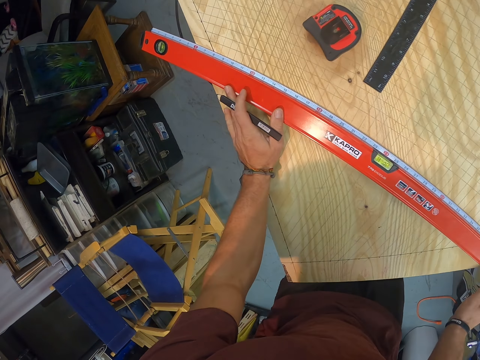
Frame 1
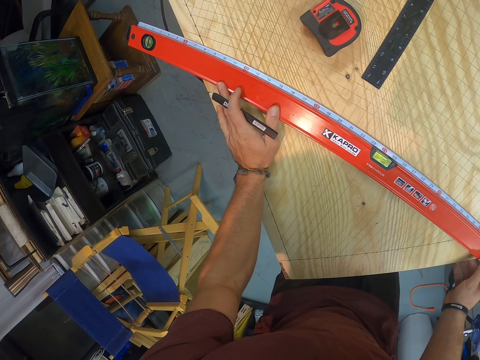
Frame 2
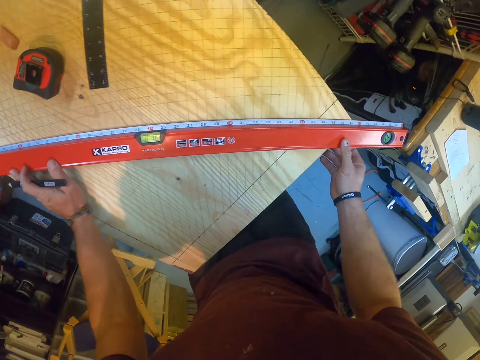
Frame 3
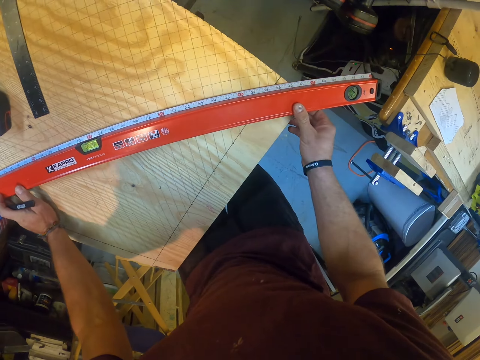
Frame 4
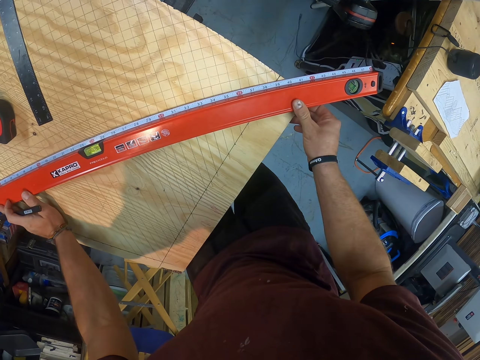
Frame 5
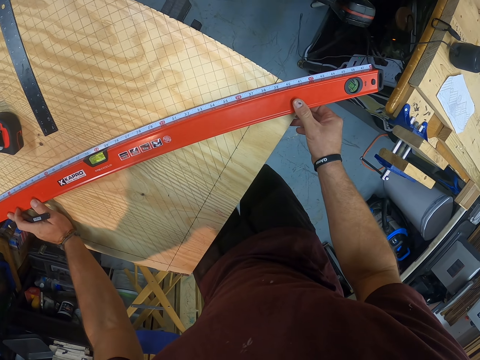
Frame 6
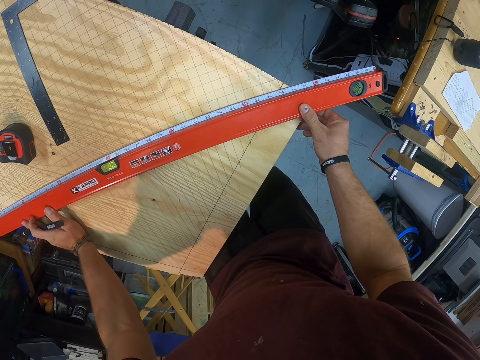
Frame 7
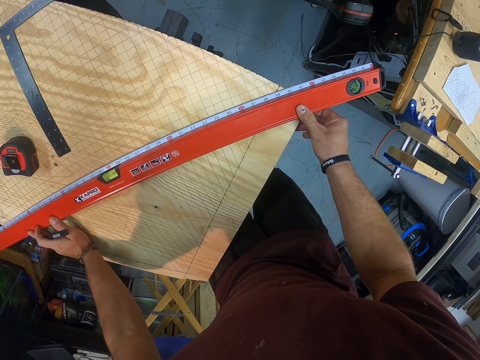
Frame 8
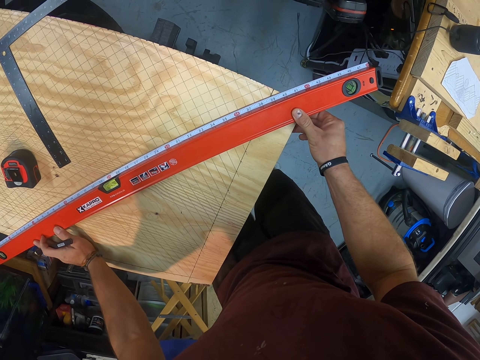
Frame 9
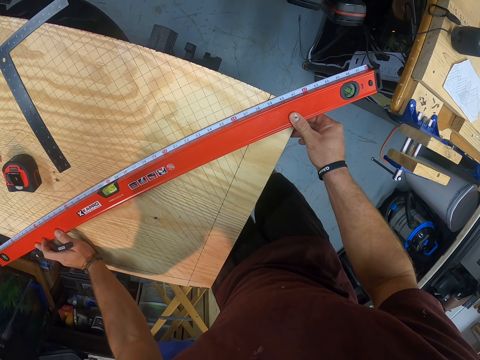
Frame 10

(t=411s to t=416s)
The camera wearer measures on the wooden structure with the 4 foot level.

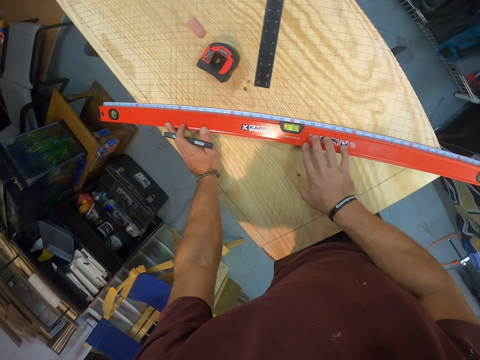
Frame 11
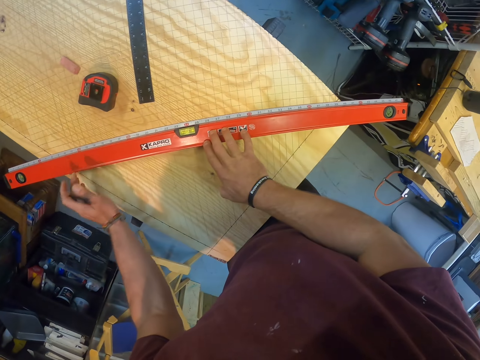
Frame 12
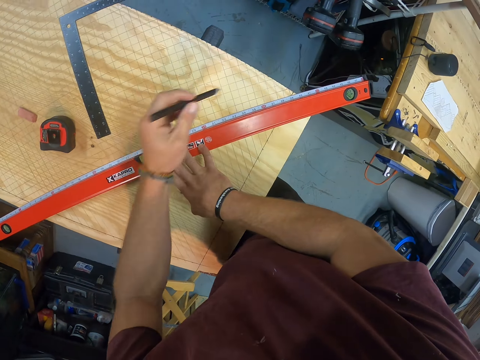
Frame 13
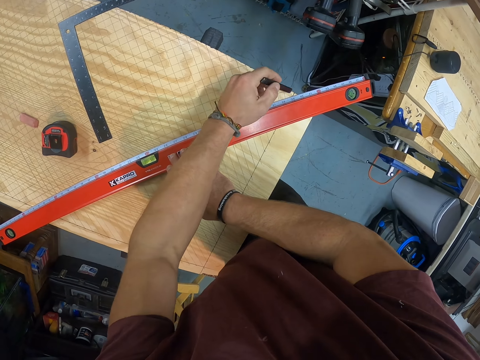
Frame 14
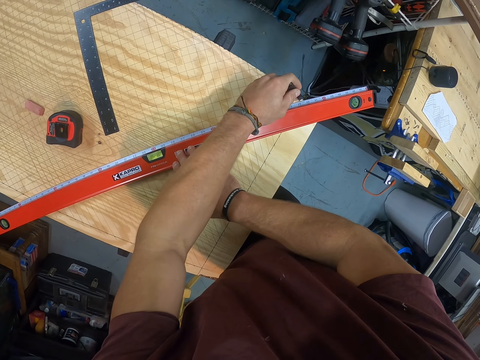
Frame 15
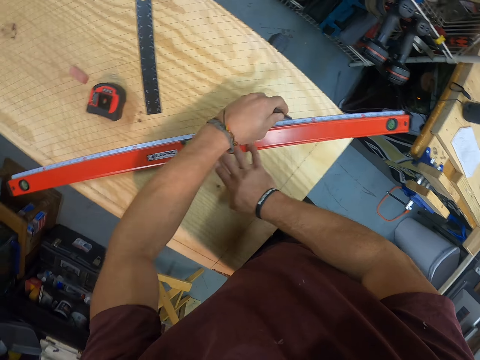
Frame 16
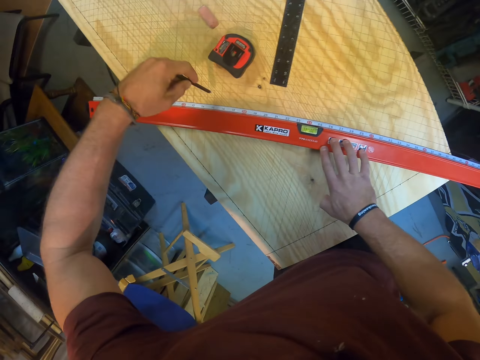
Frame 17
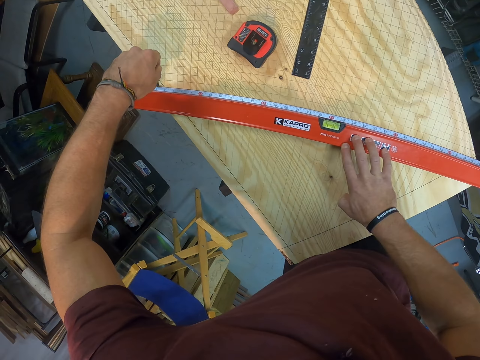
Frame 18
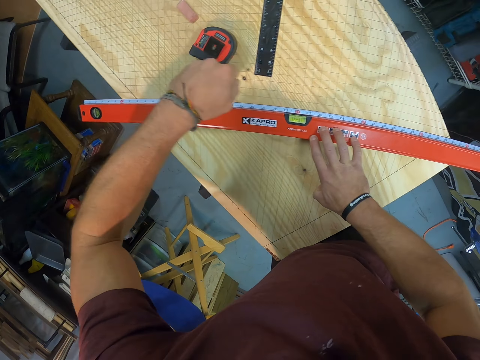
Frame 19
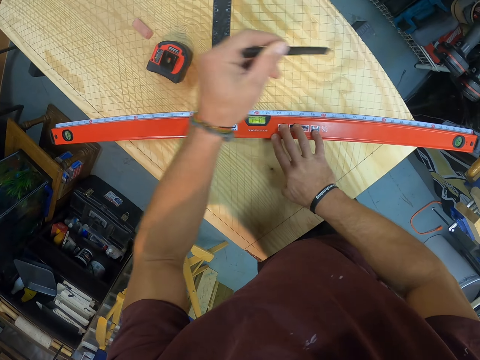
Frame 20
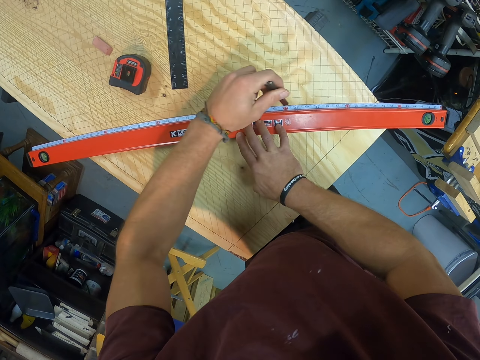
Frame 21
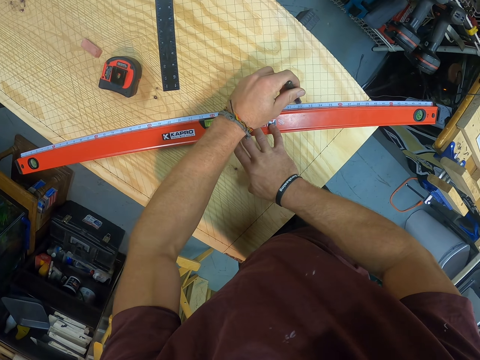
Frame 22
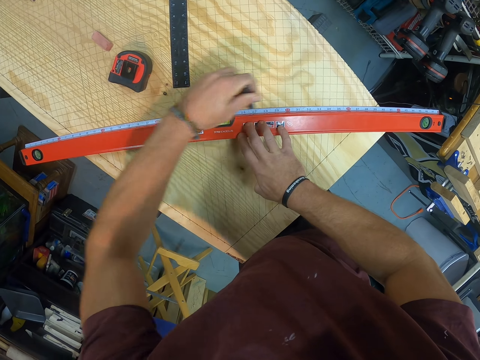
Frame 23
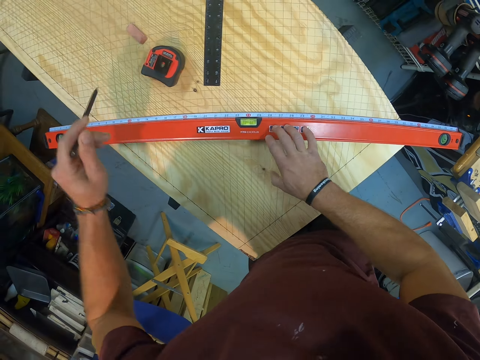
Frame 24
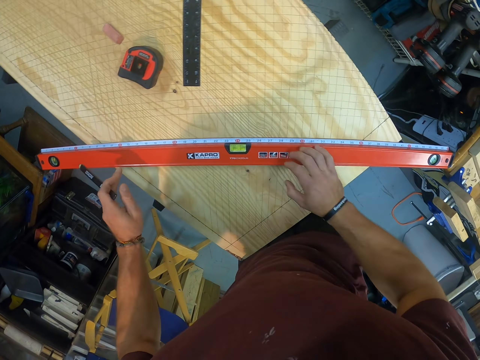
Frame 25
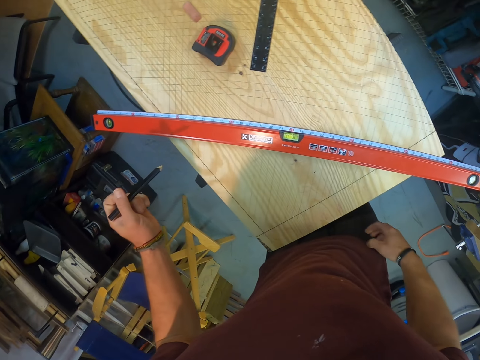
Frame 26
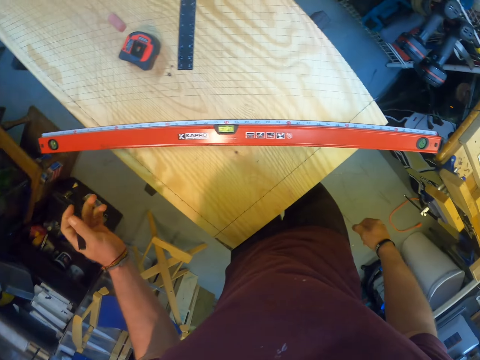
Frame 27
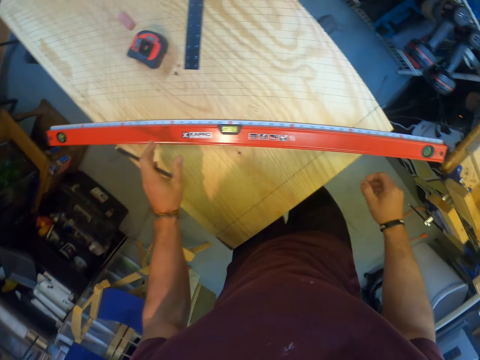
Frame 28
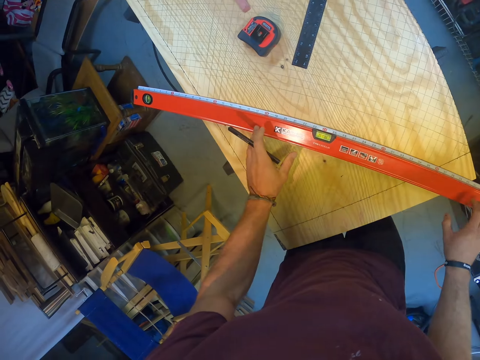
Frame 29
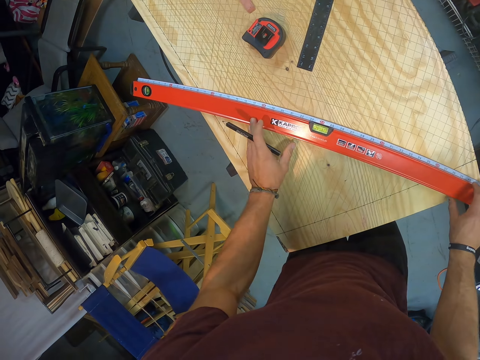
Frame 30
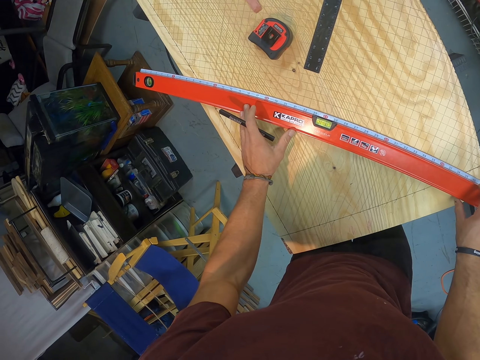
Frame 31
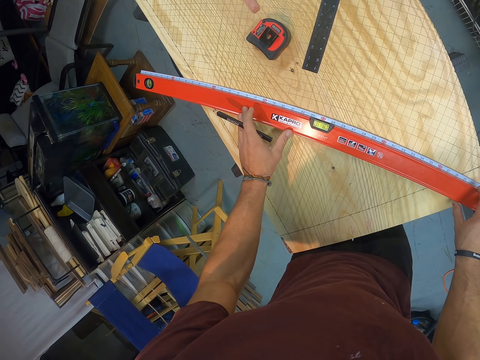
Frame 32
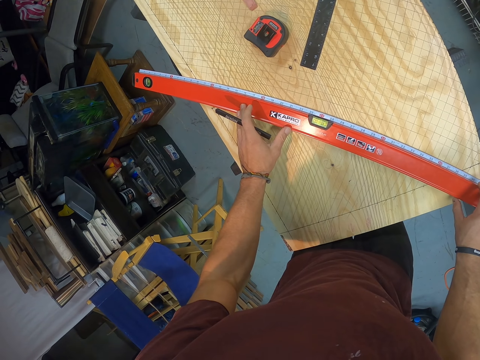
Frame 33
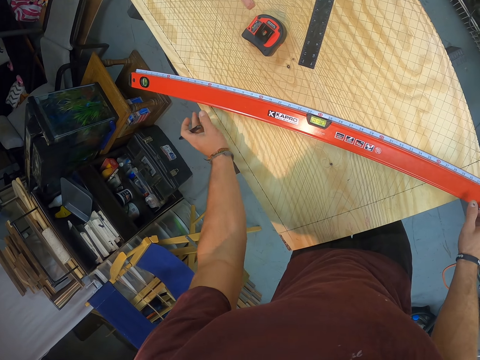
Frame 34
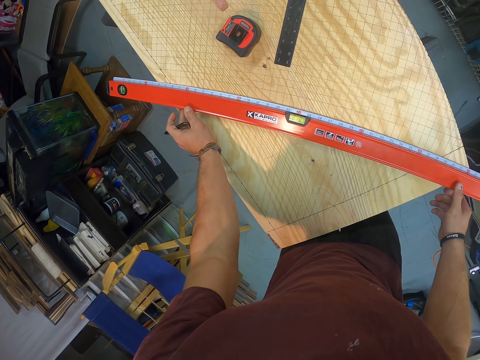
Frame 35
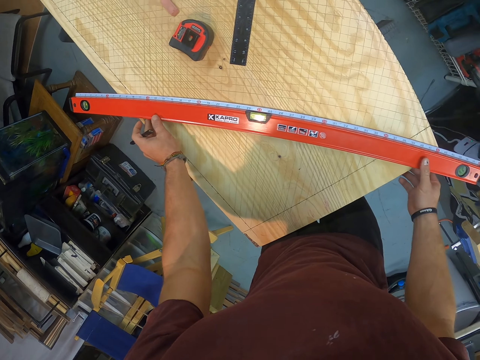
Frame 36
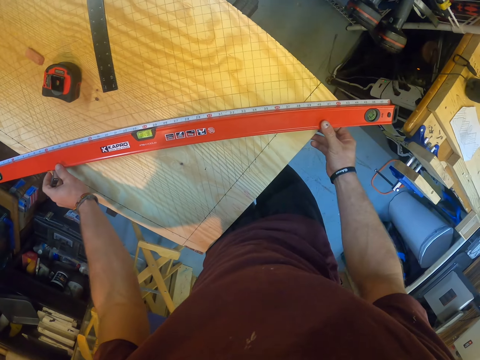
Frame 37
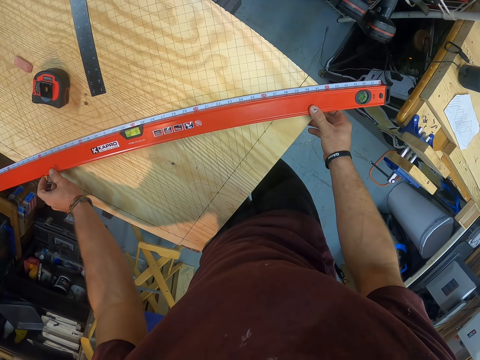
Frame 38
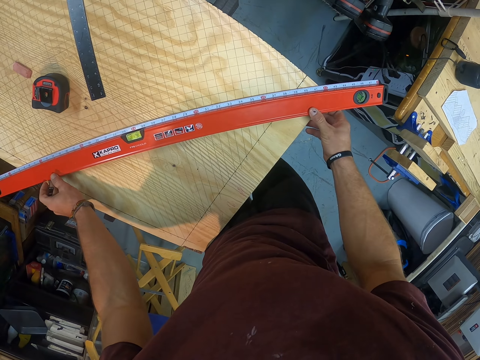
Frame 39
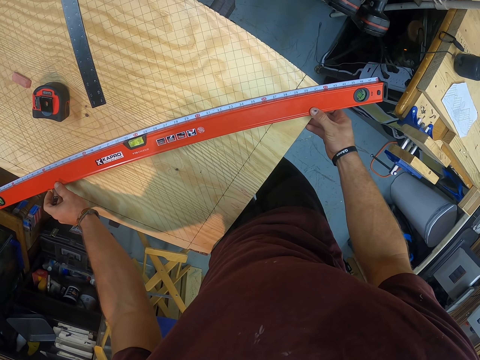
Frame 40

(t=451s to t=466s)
The camera wearer draws a line on the table with the pencil in his left hand. He moves the 4 foot level. He adjusts the 4 foot level on the wooden structure. He measures the table with the box level in both hands.

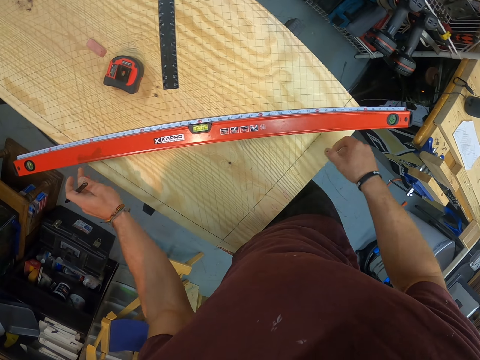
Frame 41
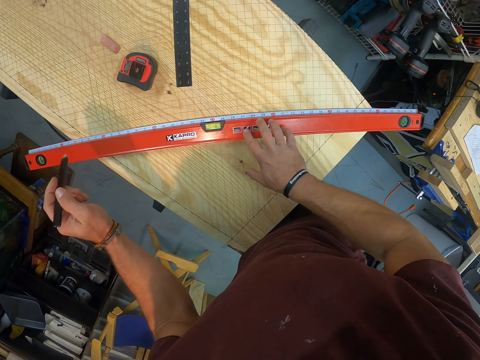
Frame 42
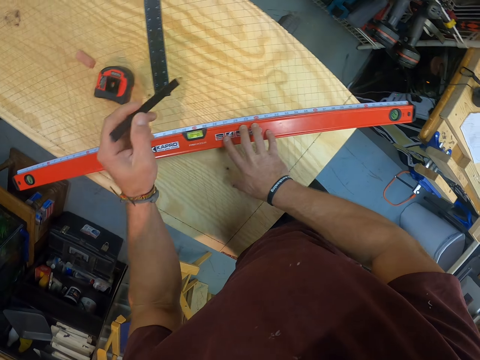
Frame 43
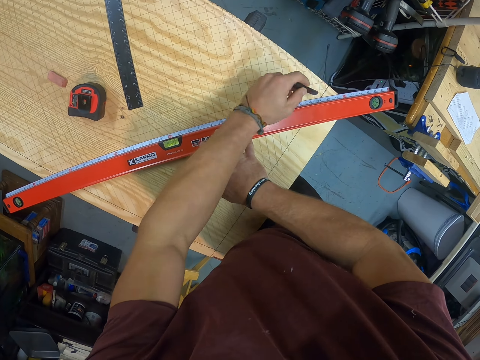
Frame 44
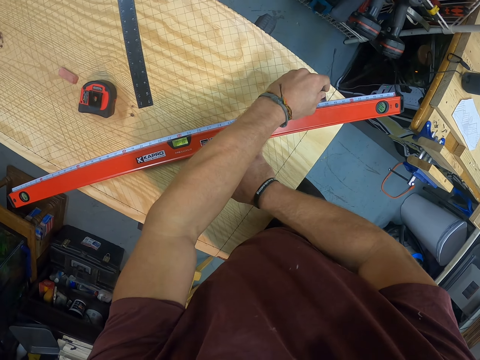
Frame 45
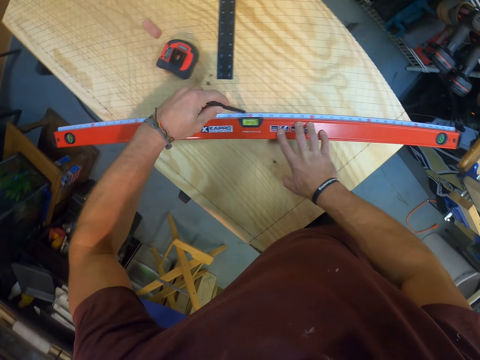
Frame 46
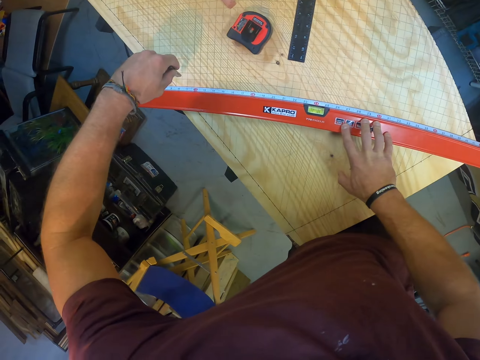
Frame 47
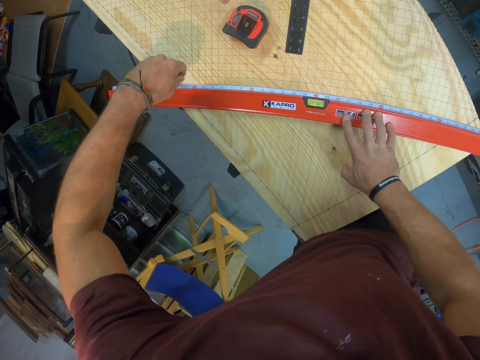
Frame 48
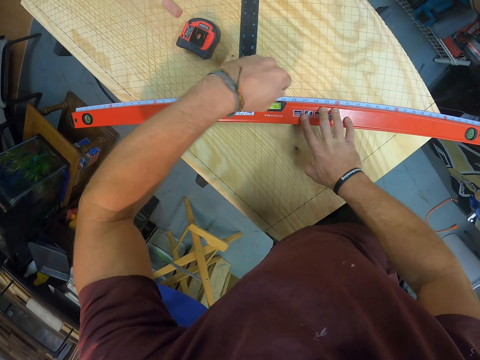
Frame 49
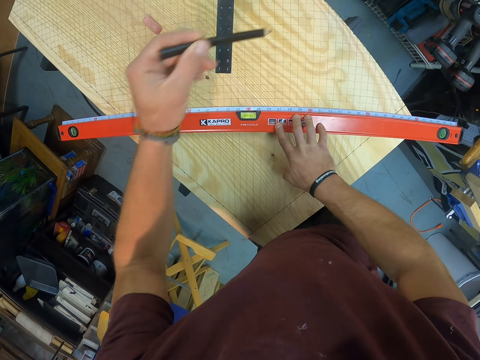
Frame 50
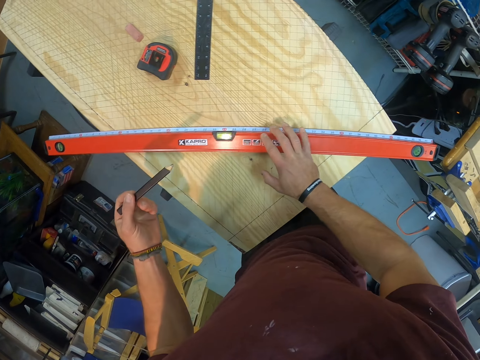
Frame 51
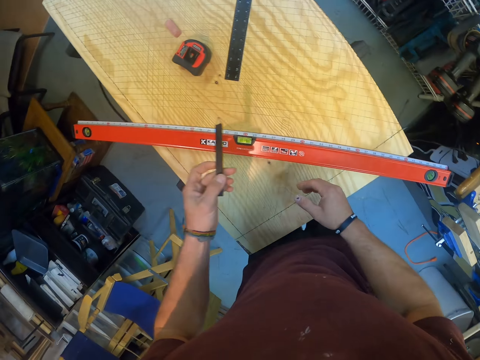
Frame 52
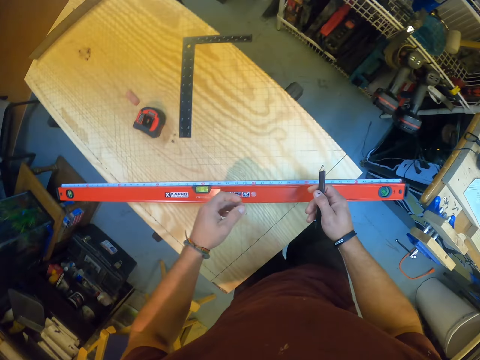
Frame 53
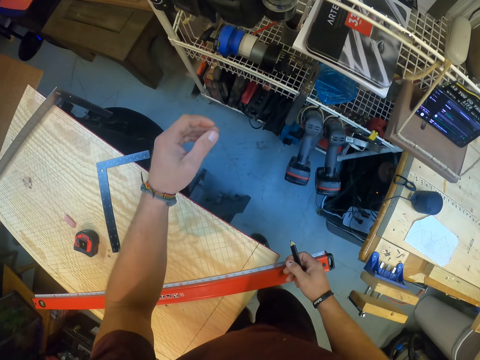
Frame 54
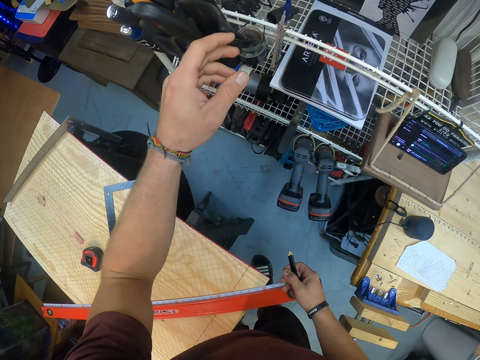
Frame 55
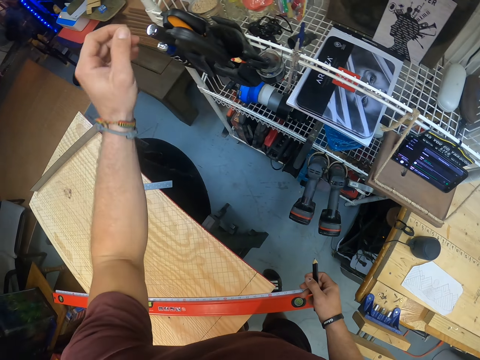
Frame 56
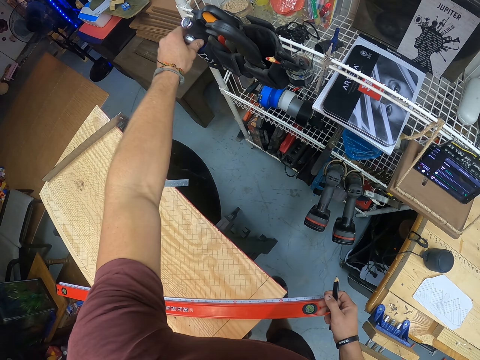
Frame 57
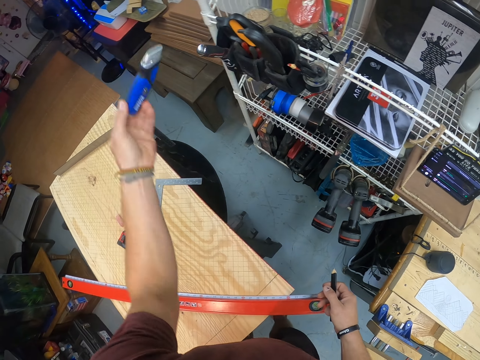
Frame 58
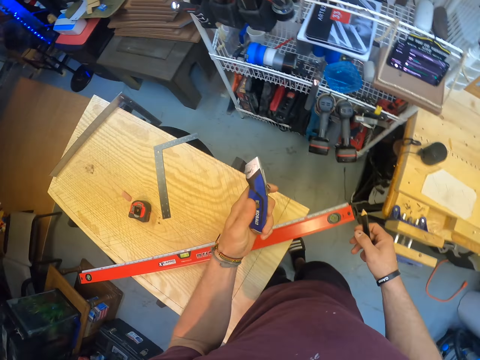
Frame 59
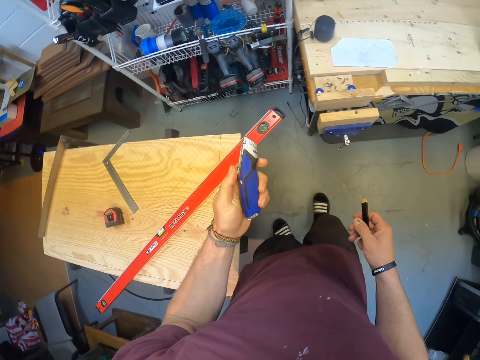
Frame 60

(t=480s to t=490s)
The camera wearer draws a line on the table with the pencil in his left hand. He moves the 4 foot level. He passes the pencil from his left hand to his right hand. He picks a retractable knife from a rack with his left hand.
